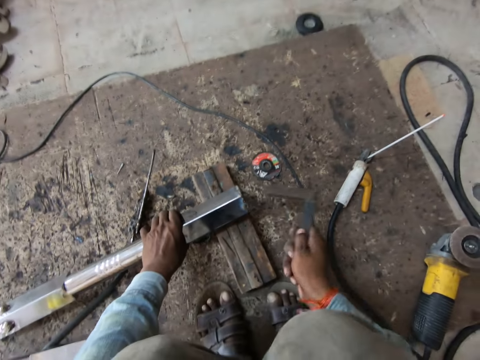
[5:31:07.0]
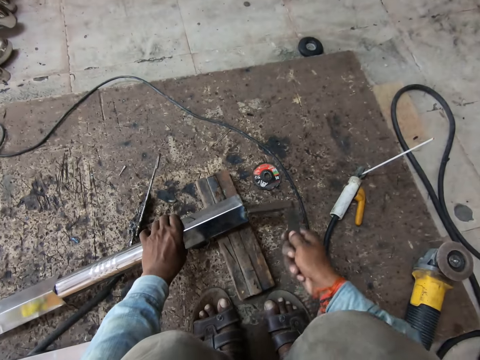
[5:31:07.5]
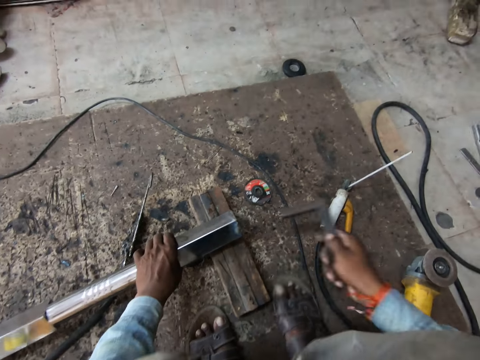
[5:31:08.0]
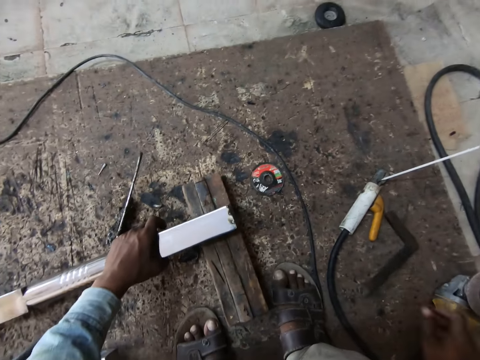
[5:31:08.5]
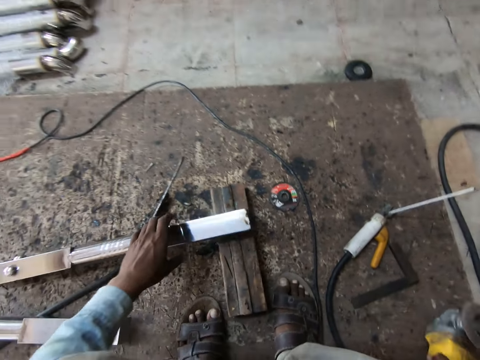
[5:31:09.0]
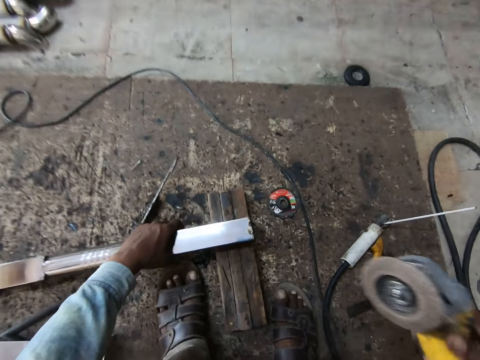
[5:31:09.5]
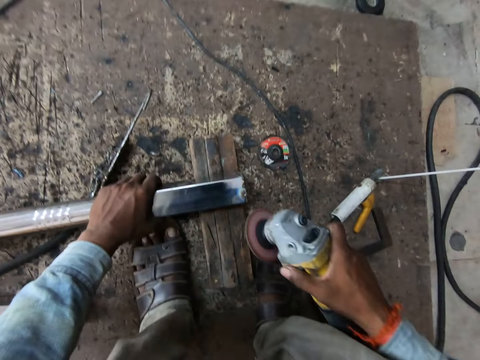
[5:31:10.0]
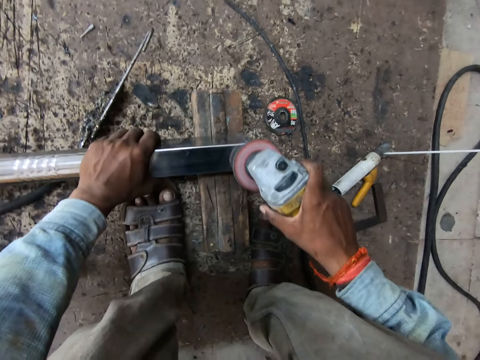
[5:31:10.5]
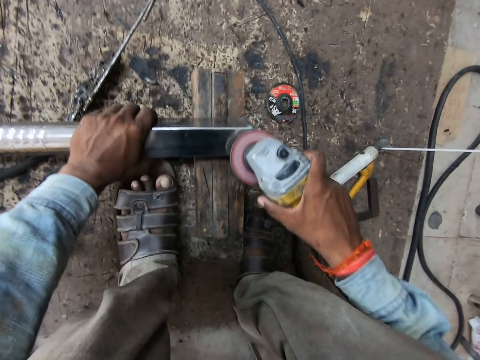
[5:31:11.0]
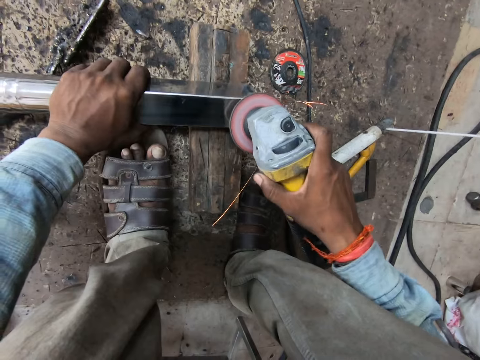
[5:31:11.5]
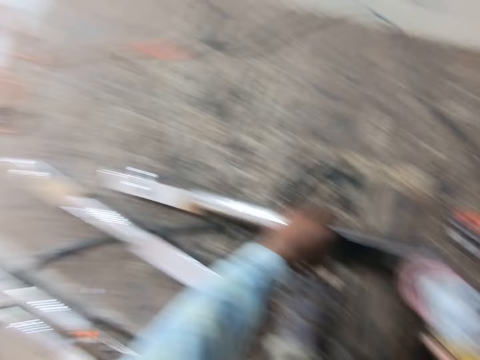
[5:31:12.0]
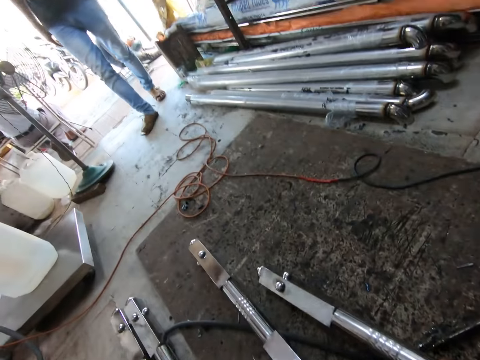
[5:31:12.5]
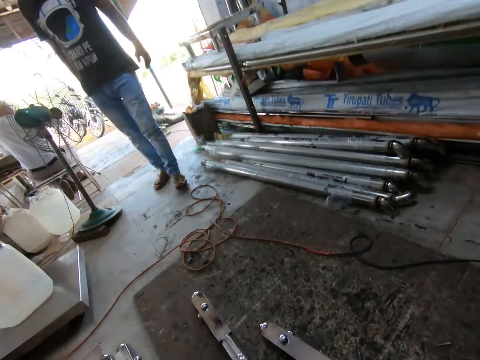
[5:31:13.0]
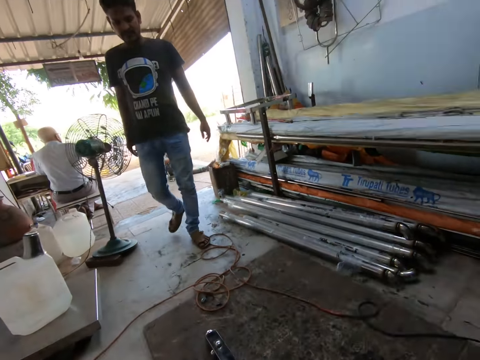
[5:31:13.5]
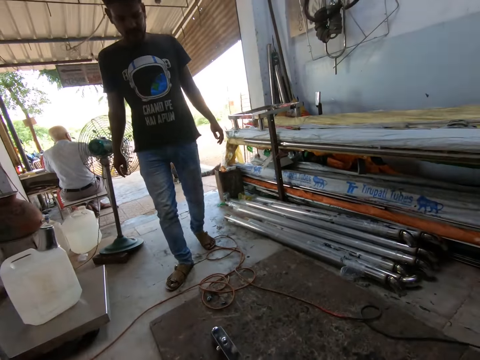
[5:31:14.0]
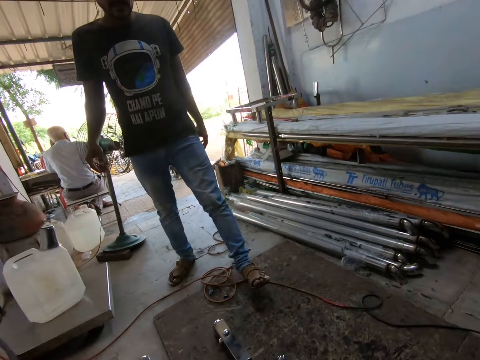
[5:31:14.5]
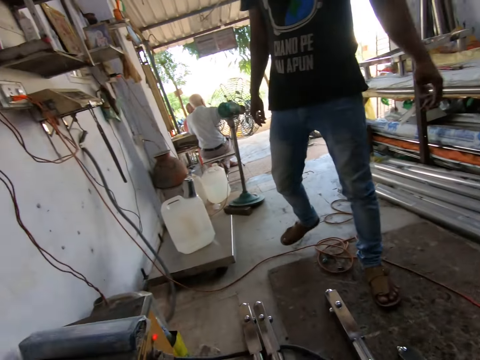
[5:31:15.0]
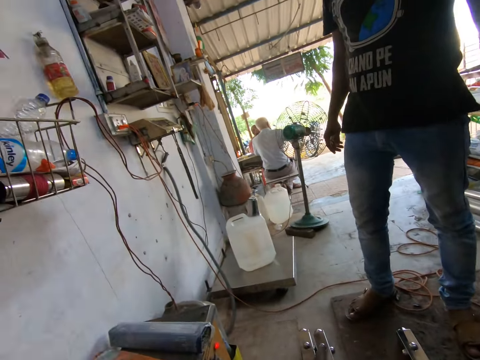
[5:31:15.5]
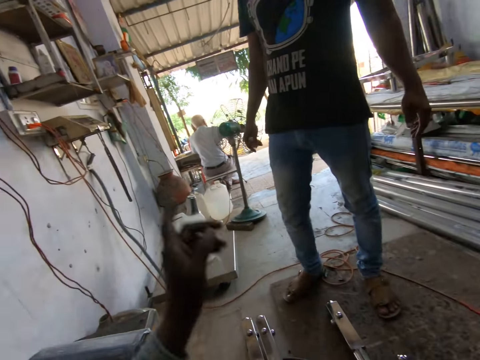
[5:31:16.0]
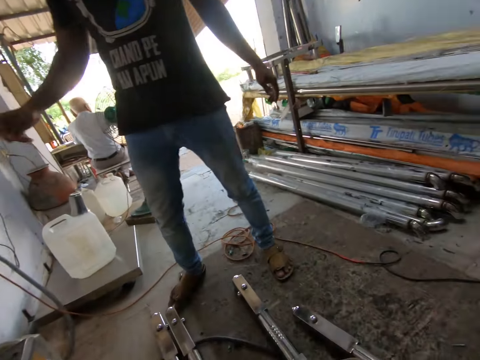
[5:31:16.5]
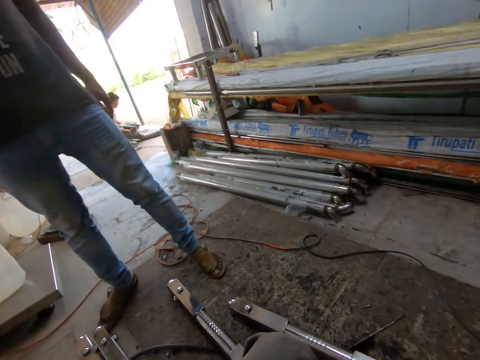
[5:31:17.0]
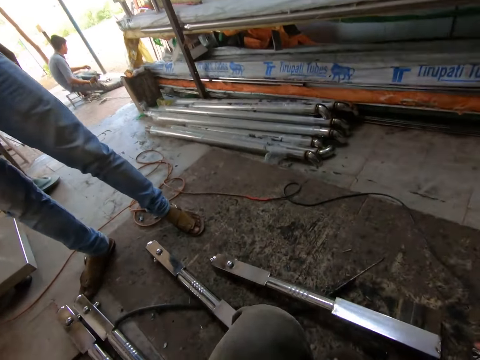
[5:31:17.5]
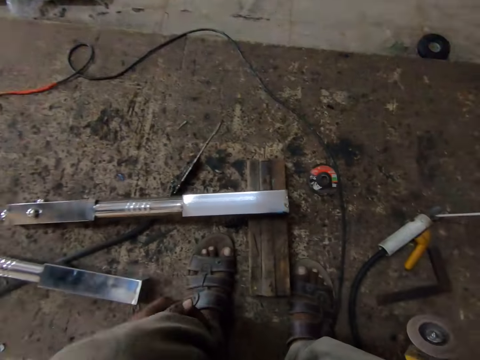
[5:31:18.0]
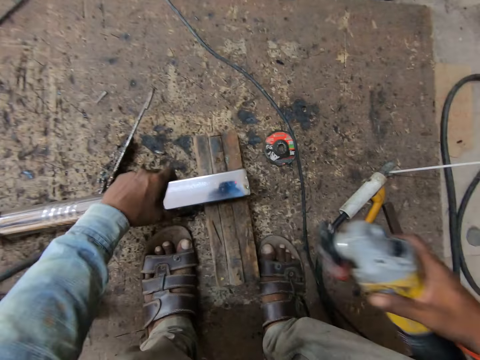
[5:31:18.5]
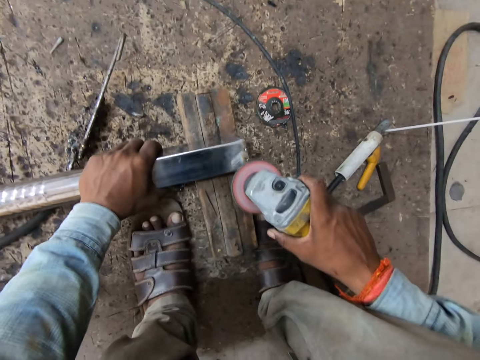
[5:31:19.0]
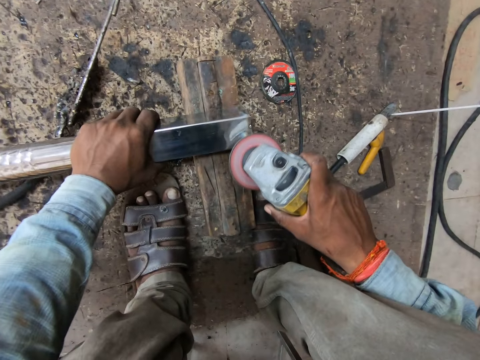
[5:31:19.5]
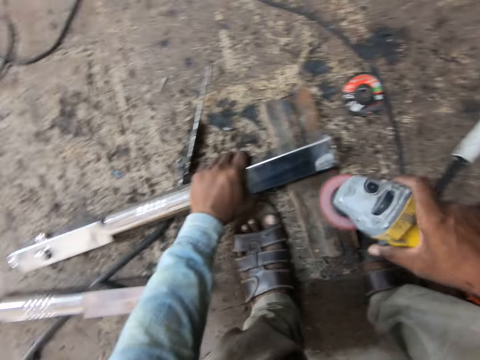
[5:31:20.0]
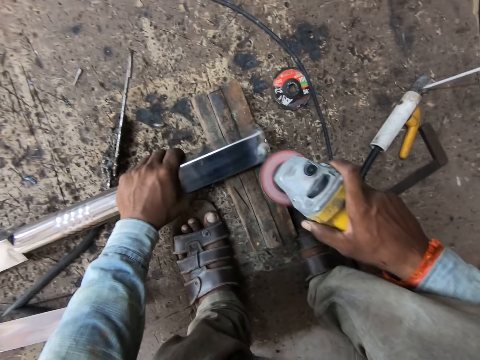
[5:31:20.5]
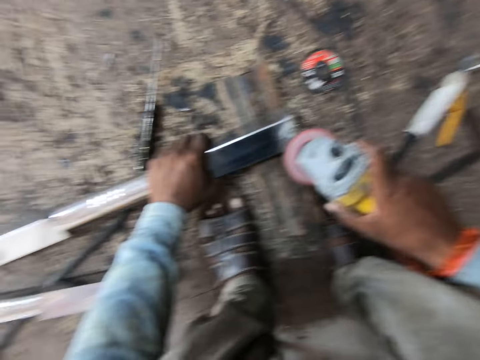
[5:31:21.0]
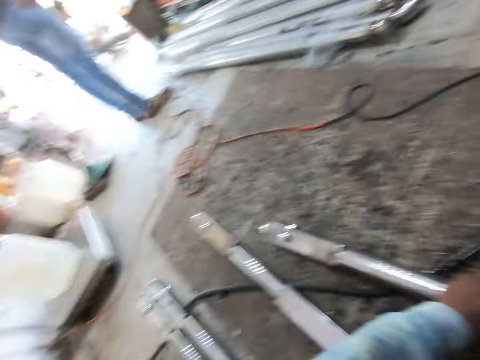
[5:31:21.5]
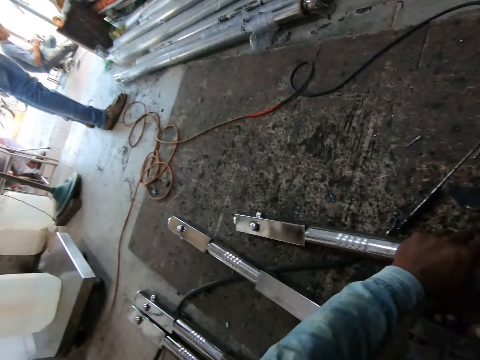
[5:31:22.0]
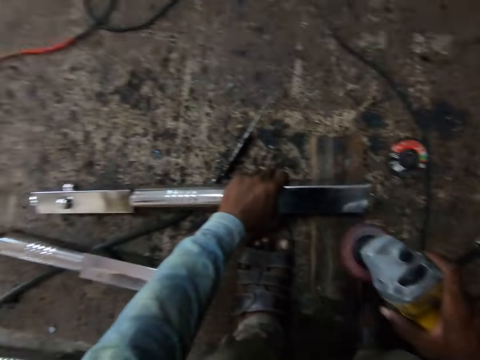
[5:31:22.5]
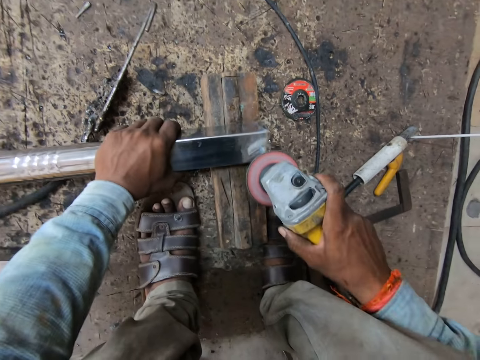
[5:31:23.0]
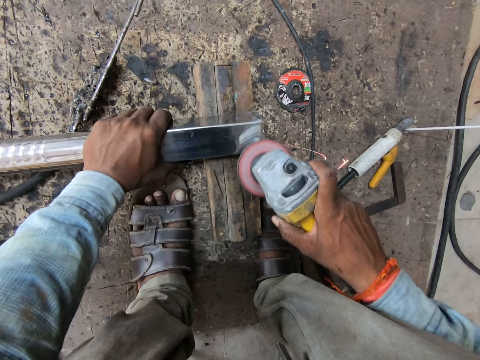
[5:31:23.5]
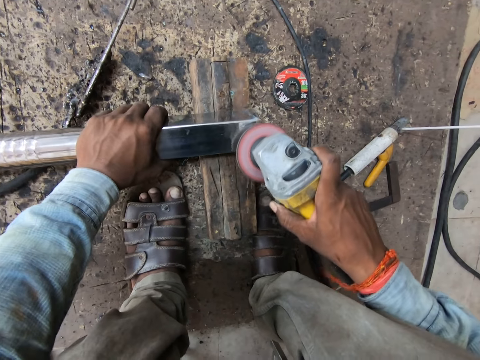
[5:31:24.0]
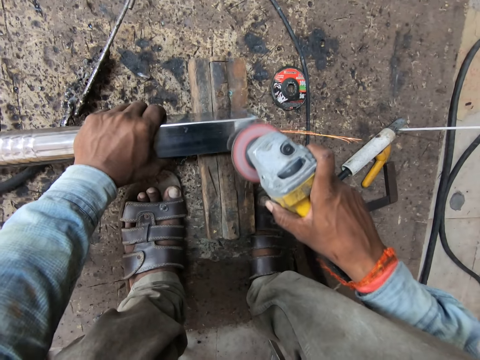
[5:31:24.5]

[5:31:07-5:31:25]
The camera wearer hits the metal pipe with the set square in his right hand. He drops the set square on the floor with his right hand. He picks up the angle grinder from the floor with his right hand. He smoothens the metal pipe in his left hand with the angle grinder. A man interacts with the camera wearer. The camera wearer points towards the wall with his left hand. The man stretches his right hand towards the wall. The camera wearer holds the metal pipe on the wood with his left hand. He smoothens the metal pipe in his left hand with the angle grinder in his right hand.

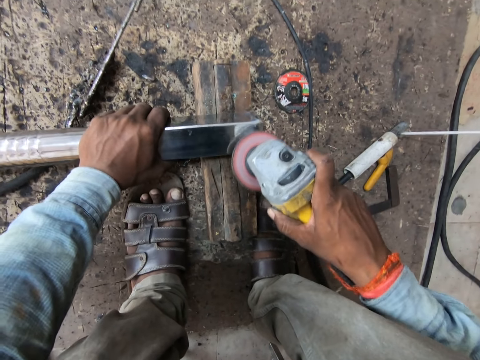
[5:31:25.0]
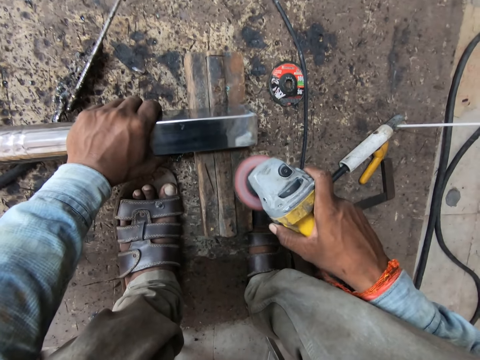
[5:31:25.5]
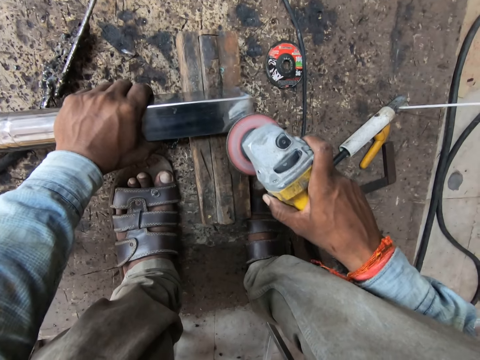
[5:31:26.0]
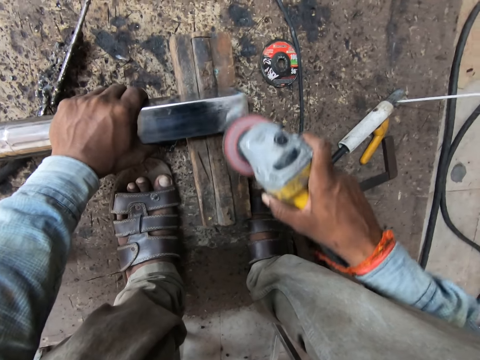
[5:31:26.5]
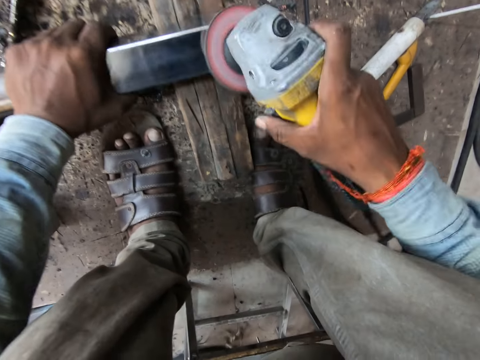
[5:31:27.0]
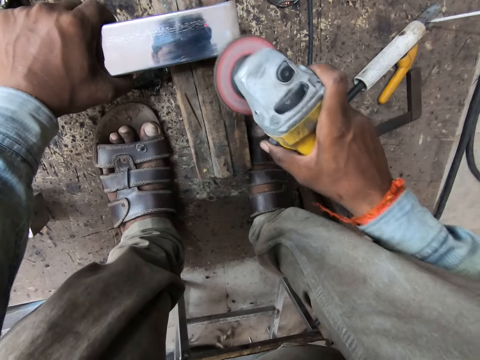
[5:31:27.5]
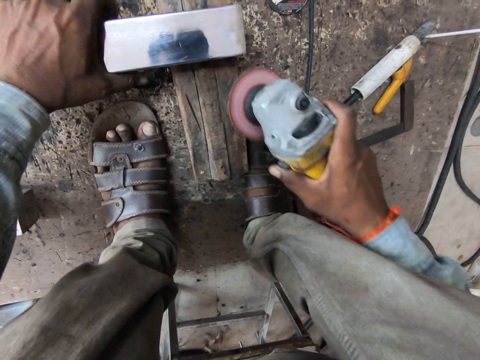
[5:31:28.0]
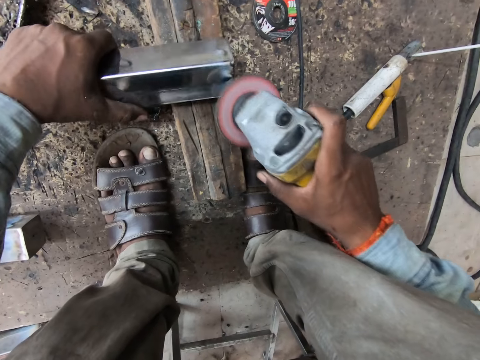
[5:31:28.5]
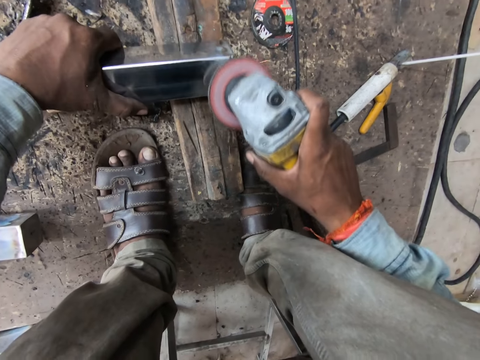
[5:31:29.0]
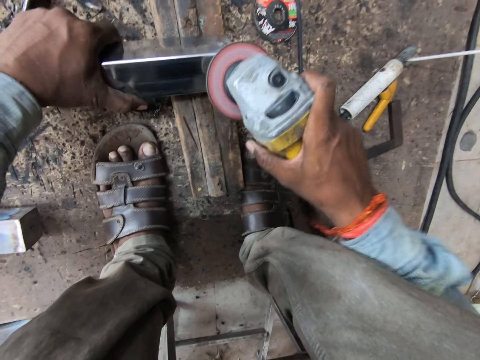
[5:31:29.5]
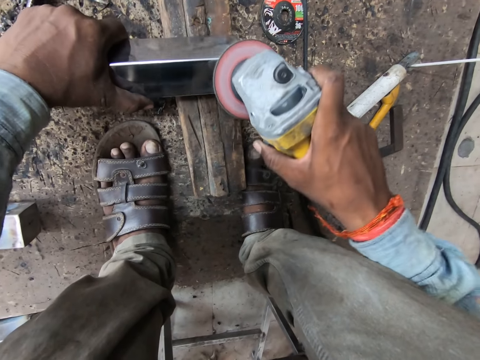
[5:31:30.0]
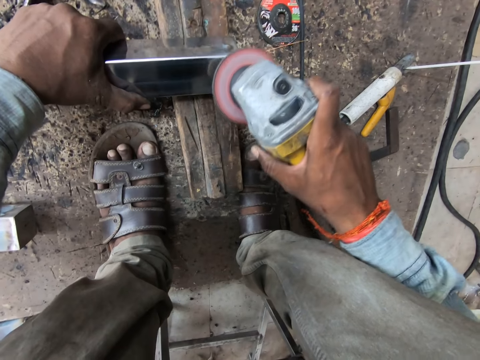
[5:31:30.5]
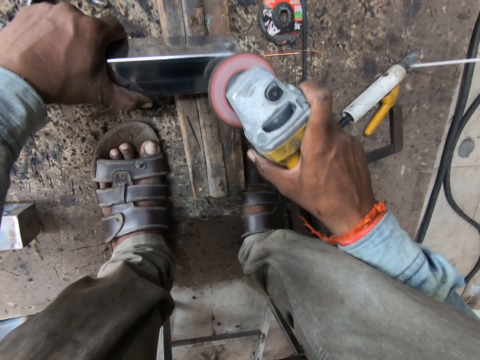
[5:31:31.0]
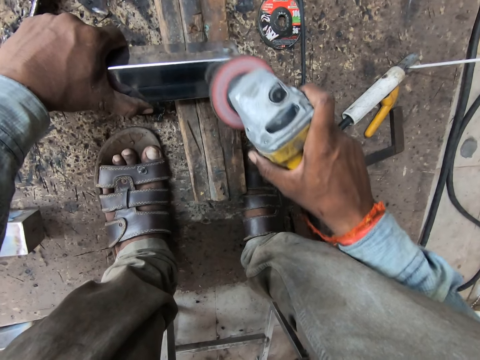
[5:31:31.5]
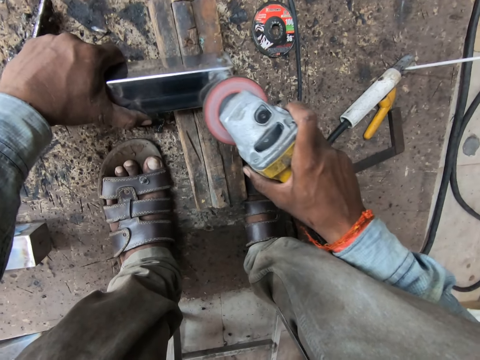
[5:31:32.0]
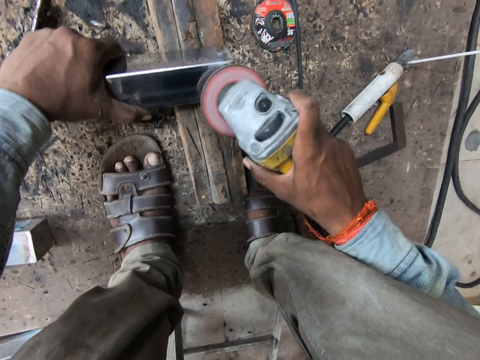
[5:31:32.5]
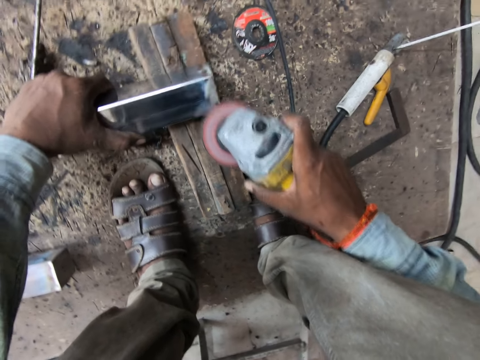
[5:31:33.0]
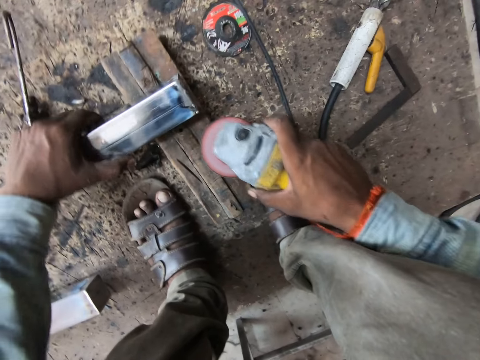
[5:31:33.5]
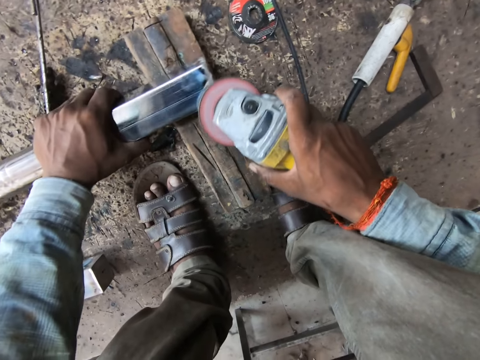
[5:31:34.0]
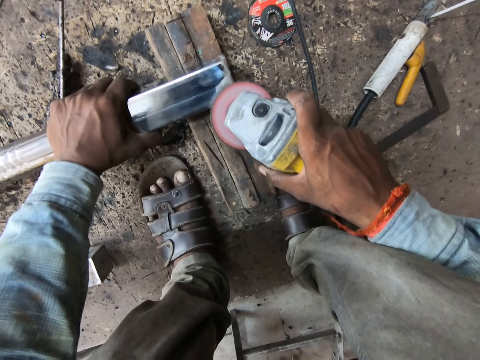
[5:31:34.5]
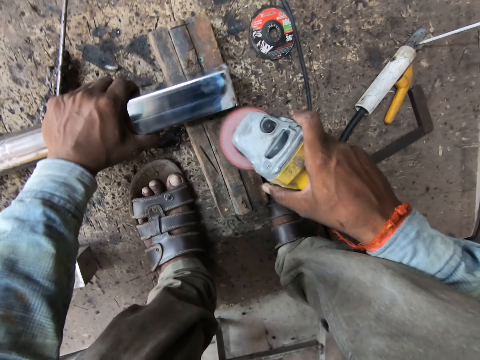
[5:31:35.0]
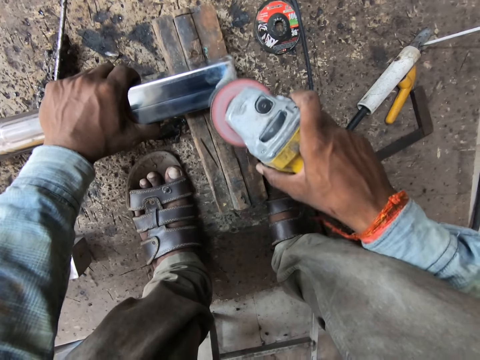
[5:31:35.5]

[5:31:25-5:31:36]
The camera wearer turns the metal pipe with his left hand.
